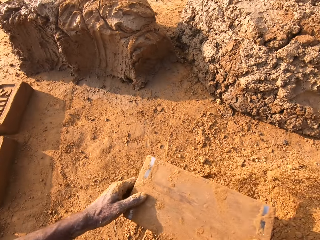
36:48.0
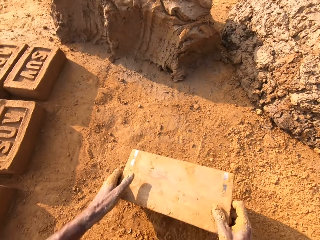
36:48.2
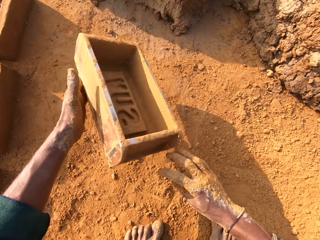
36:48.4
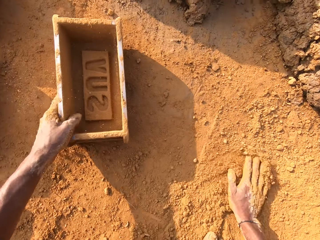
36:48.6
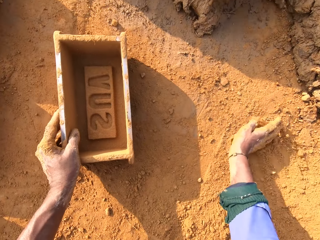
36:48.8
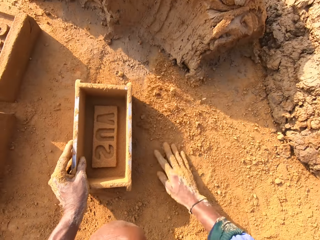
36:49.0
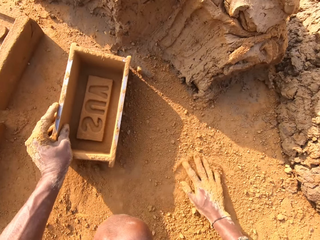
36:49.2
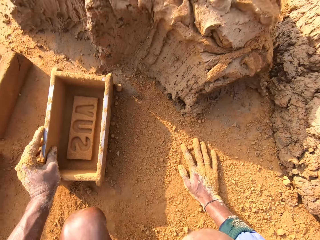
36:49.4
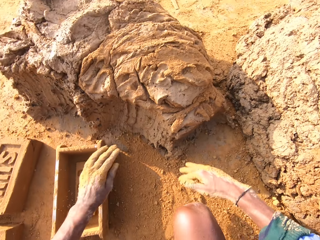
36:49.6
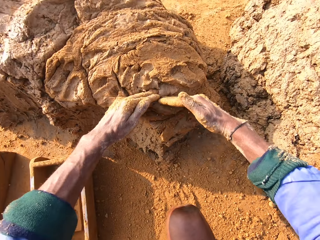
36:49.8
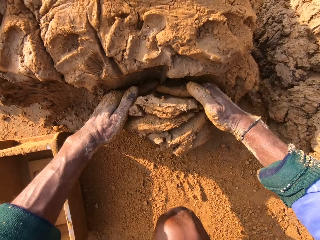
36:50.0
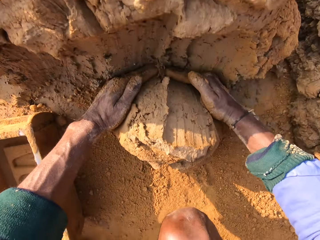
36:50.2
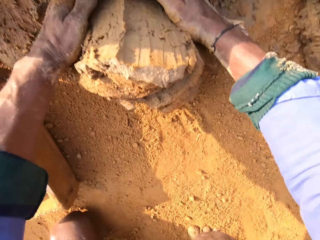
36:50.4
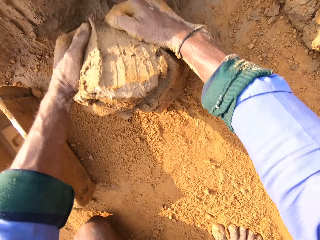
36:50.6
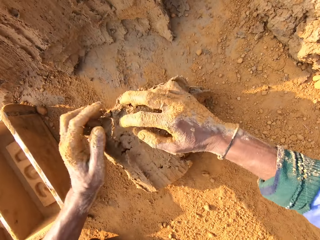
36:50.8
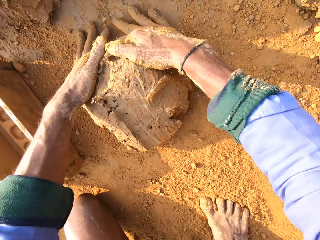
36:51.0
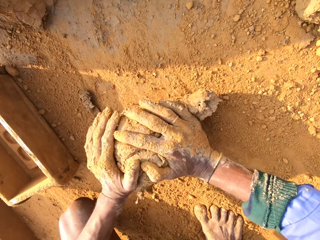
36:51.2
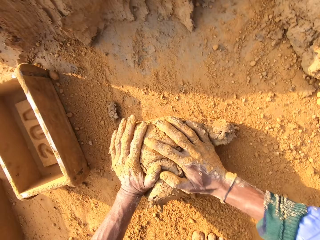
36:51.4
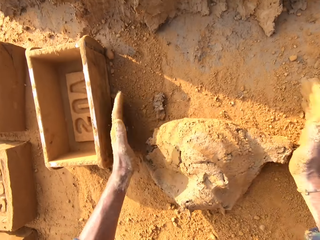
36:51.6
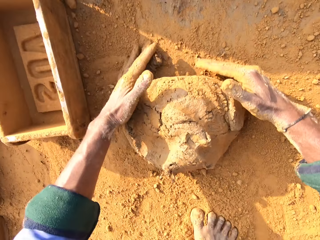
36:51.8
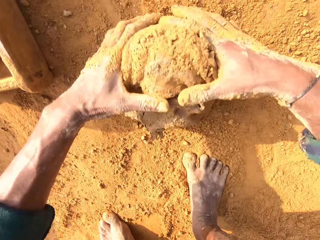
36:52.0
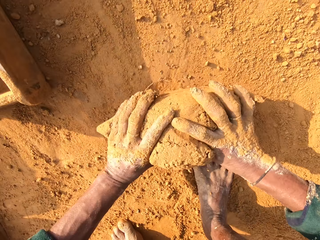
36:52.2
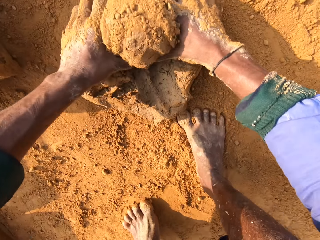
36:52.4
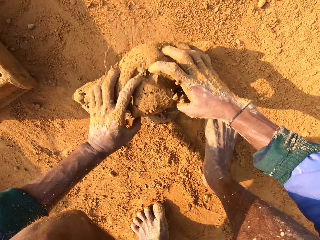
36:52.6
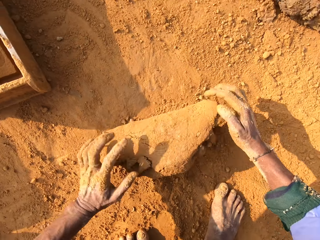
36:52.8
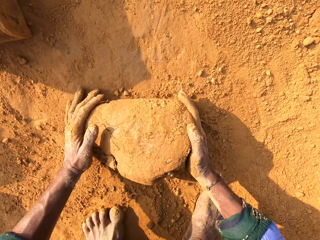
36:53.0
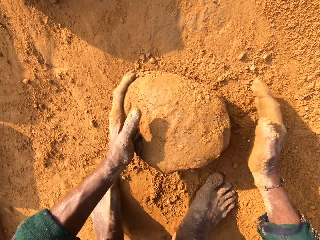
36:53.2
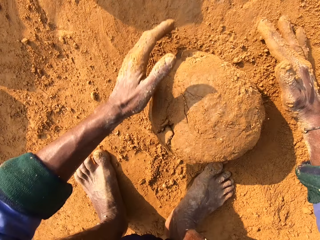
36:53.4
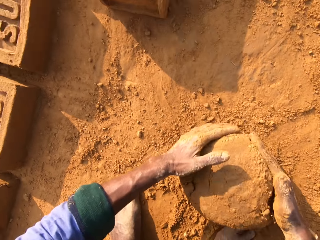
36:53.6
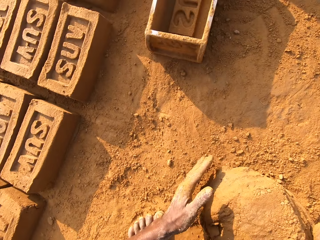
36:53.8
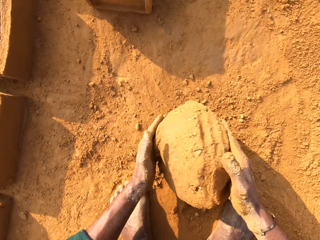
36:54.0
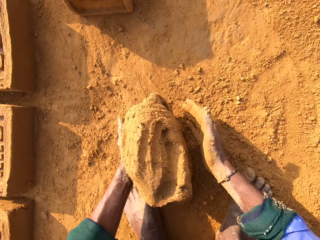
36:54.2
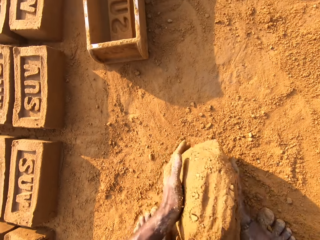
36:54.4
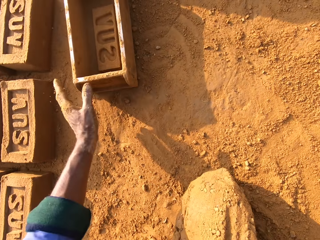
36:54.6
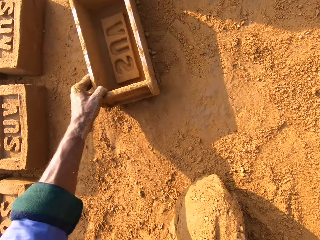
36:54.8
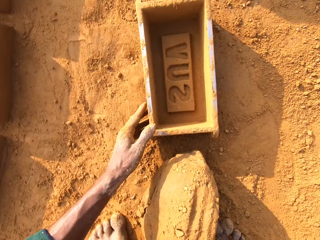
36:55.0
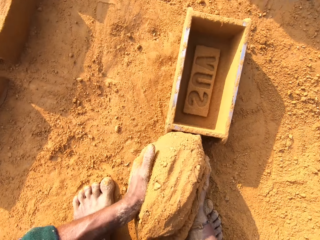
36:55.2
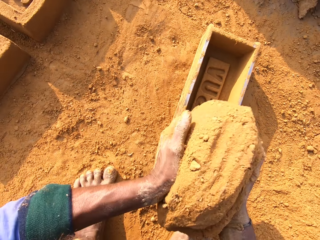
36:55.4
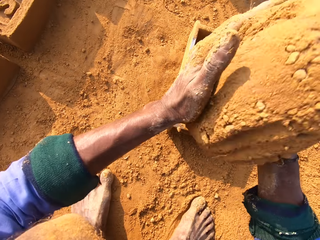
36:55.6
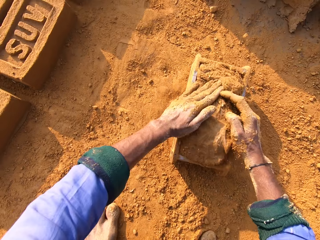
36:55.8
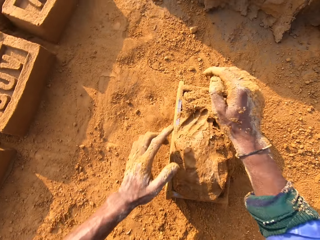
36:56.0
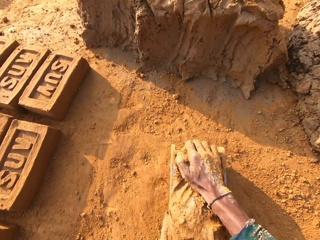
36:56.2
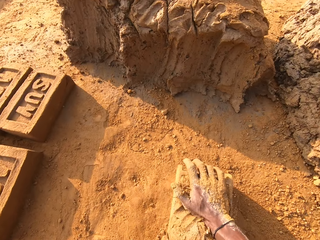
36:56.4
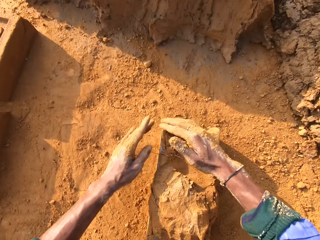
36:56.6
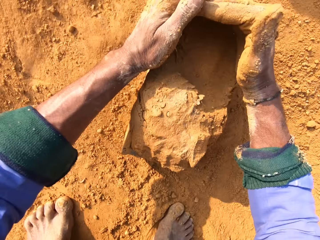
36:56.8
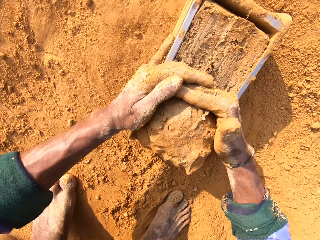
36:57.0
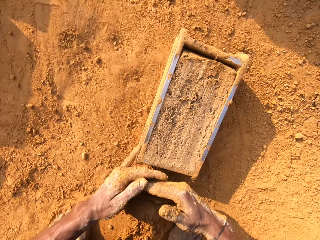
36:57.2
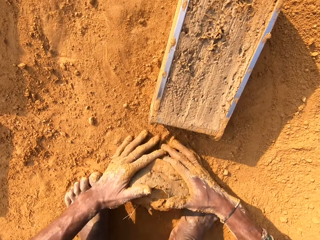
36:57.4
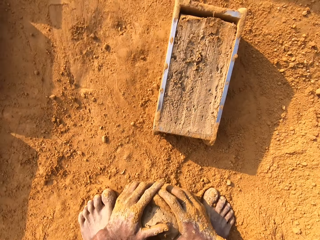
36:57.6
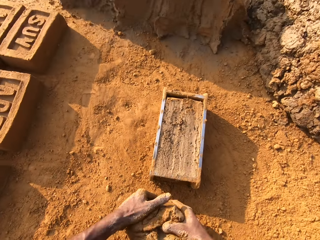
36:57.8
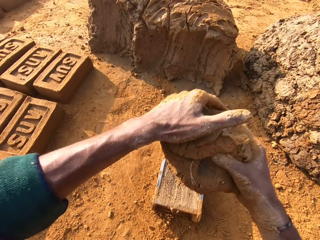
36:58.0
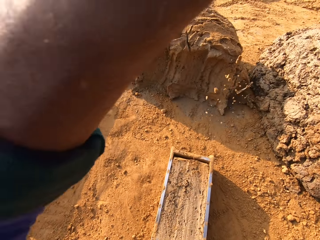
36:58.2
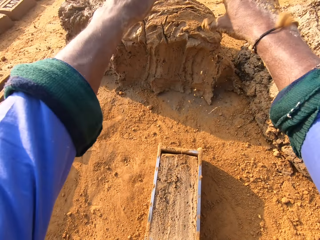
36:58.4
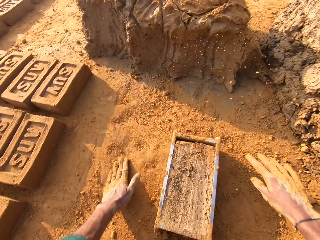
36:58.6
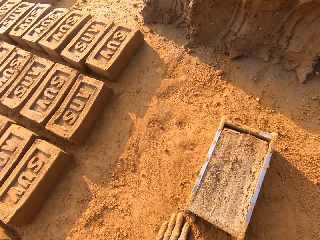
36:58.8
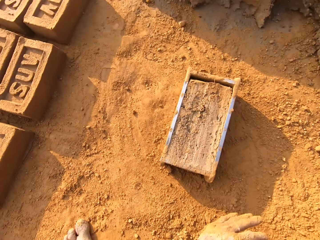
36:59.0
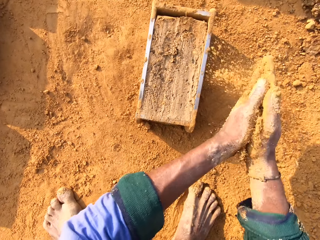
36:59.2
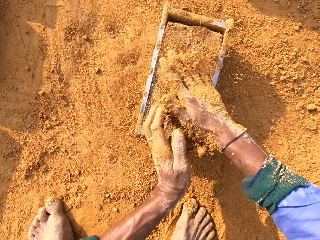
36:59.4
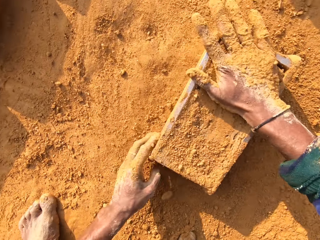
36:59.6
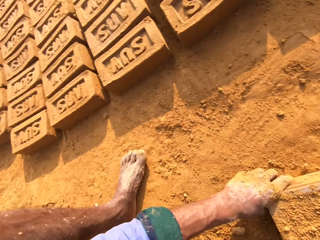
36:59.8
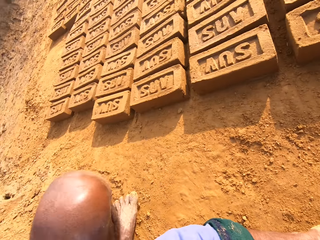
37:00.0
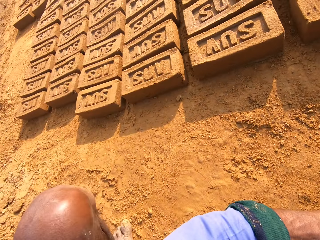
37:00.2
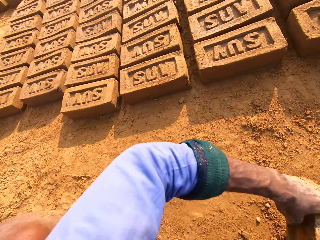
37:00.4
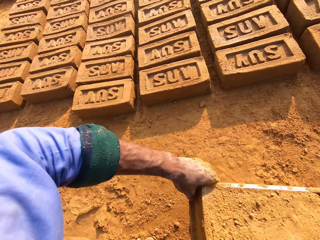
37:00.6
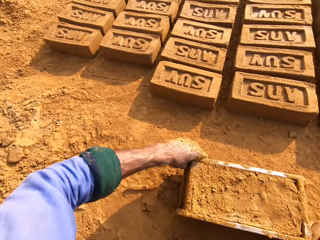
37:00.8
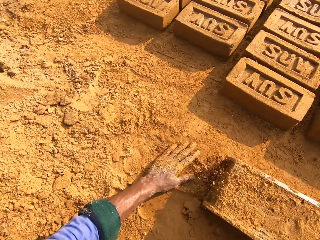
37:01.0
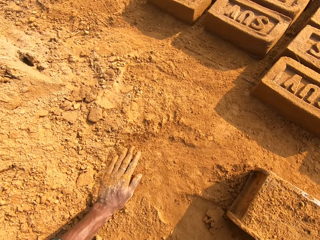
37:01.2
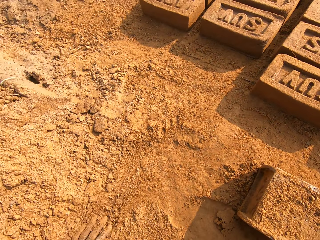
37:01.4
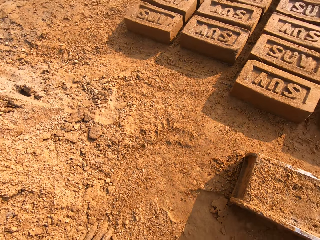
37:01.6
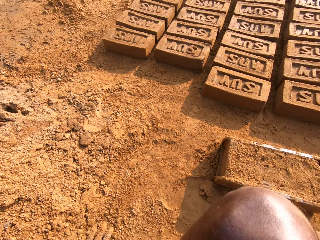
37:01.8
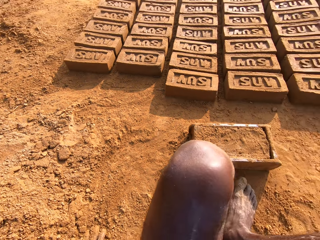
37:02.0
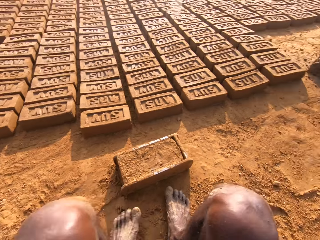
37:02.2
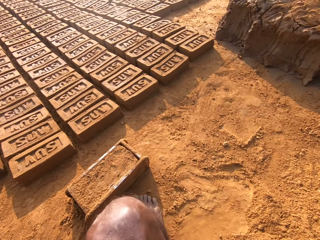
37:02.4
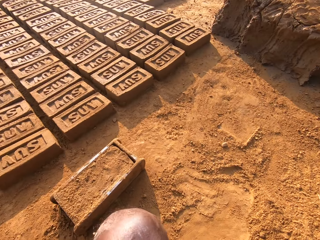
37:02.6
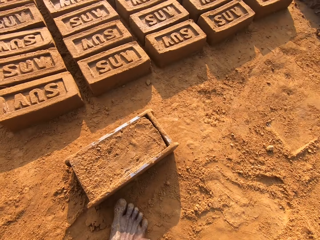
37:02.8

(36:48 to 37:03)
The camera wearer pours sand or soil on the ground. They turn the brick mold, hold the brick mold on the ground, and wipe hand on the sand. They move near the clay hill and raise hands to the clay hill. They cut clay with both hands. They scoop mud. They mold the clay on the ground. They roll the mud. They scoop the clay. They hold the clay with the right hand, stretch the left hand, and touch the brick mold. They move the brick mold. They hold the clay with both hands. They raise the clay. They put the clay in the brick mold. They mold the clay in the brick mold. They shake the brick mold. They remove excess clay from the brick mold. They scoop clay on the ground. They raise the clay. They throw the clay on the clay hill. They wipe hands on the ground. They scoop sand on the ground. They rub hand with soil. They spread sand on the clay. They carry the brick mold. They turn. They put the brick mold on the ground. They rub the left hand on the sand. They move near a brick ground.

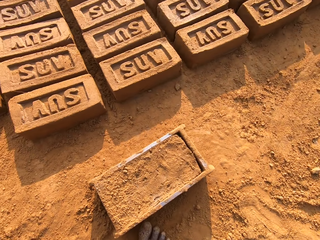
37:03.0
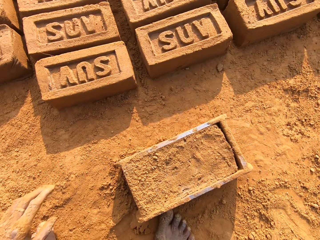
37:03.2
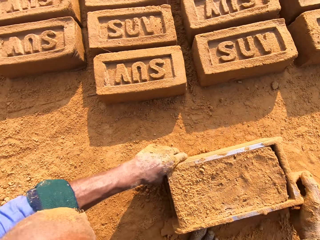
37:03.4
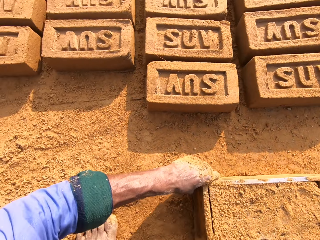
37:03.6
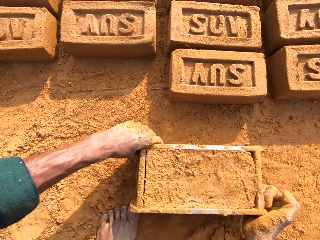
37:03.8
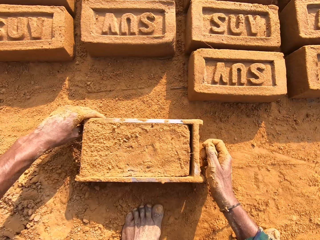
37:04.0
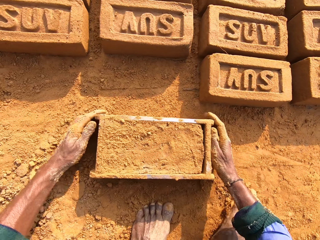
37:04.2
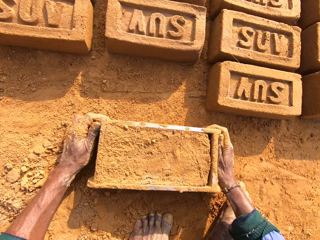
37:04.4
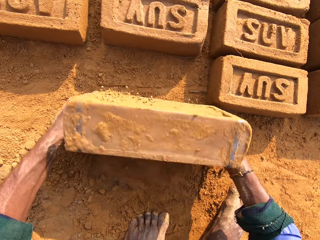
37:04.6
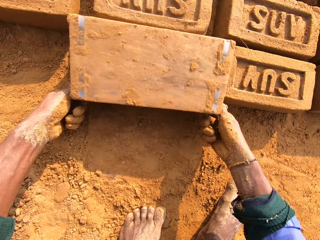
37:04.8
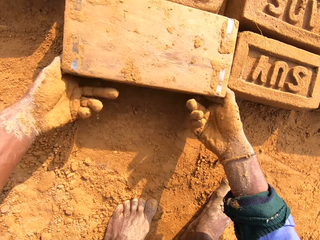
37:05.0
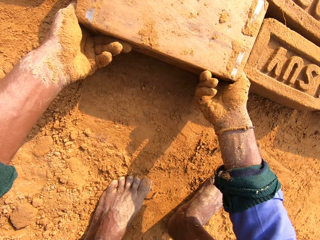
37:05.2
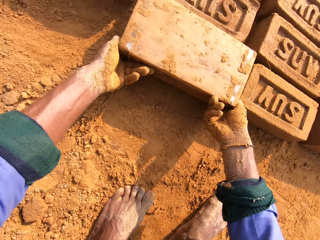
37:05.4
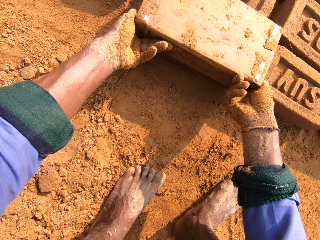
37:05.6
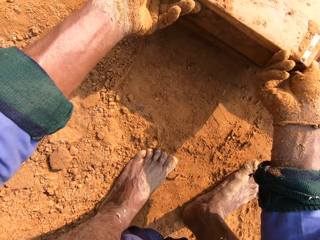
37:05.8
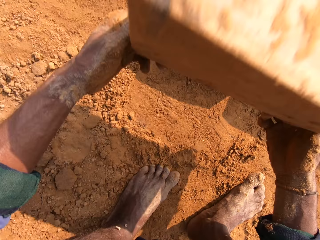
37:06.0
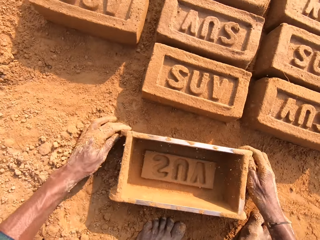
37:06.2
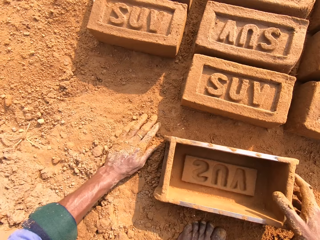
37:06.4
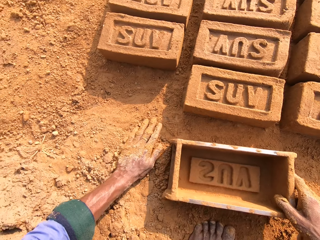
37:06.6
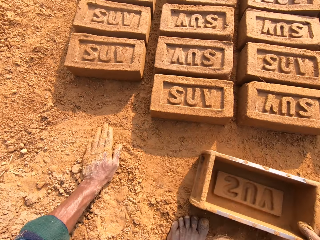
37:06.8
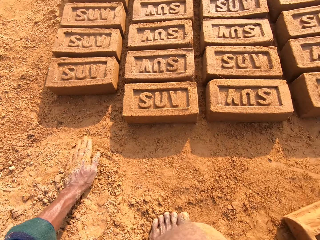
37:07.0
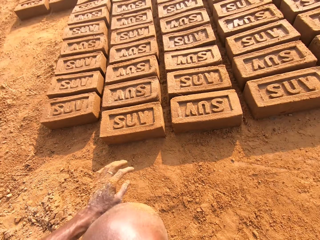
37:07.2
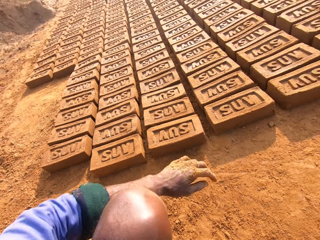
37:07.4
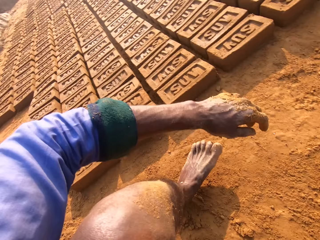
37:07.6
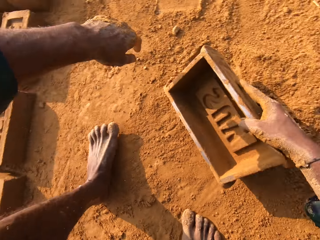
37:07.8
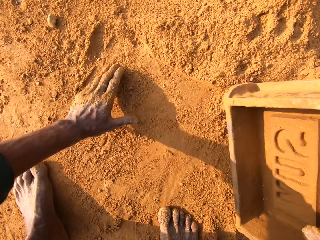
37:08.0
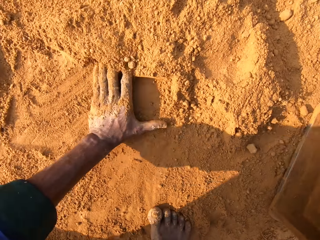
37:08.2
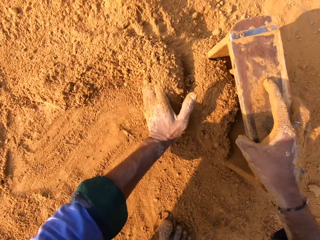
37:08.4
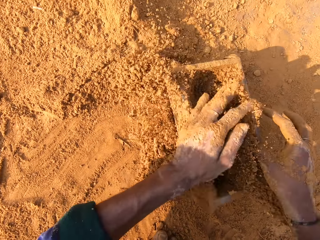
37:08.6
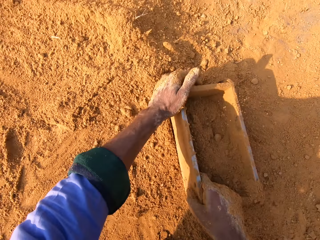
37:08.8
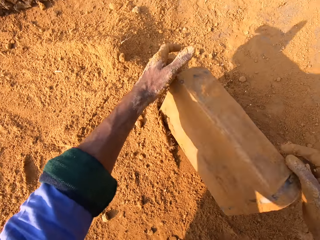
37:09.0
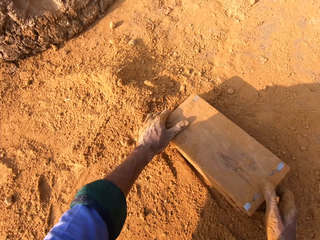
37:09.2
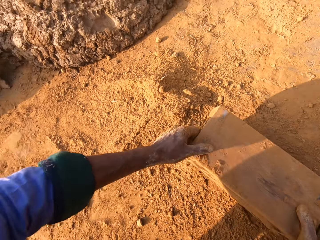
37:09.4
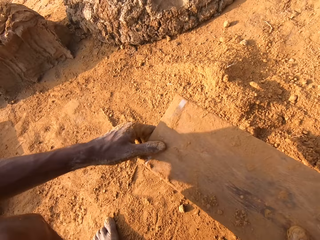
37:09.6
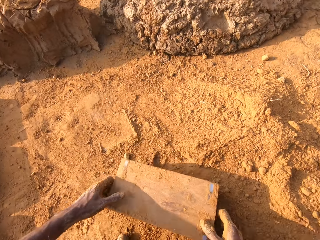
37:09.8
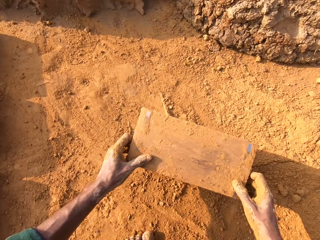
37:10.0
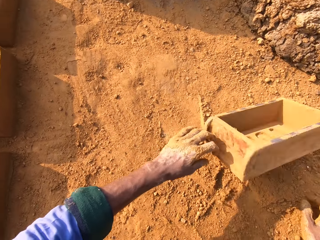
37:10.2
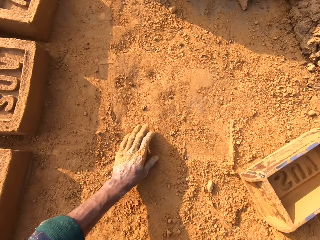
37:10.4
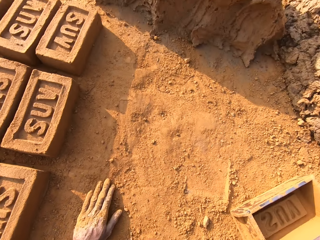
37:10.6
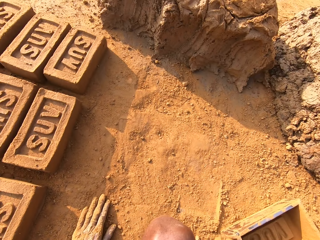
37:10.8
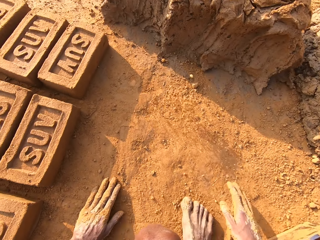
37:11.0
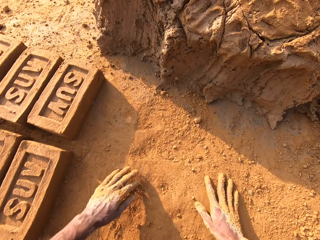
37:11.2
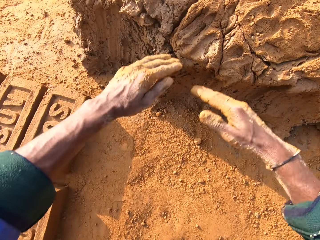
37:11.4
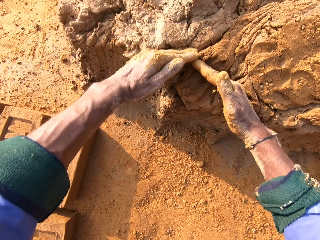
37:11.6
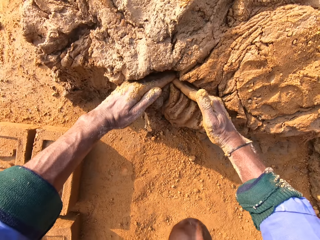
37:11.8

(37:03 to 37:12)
The camera wearer holds the brick mold with both hands. They move the brick mold on the ground. They hold the brick mold handles. They turn the brick mold. They remove the brick from the brick mold. They turn the brick mold. They put the brick mold on the ground. They move the brick mold with the right hand. They touch the ground. They lean the left hand on the ground. They take the brick mold. They move. They scoop sand or soil on the ground. They put the sand in the brick mold. They turn the brick mold with both hands. They pour the sand on the ground from the brick mold. They turn the brick mold. They put the brick mold on the ground. They throw the brick mold on the ground. They move near the clay hill. They rub hand on the soil.
